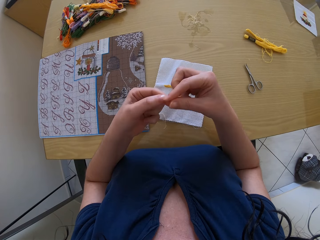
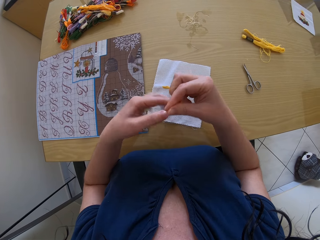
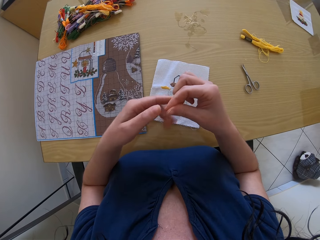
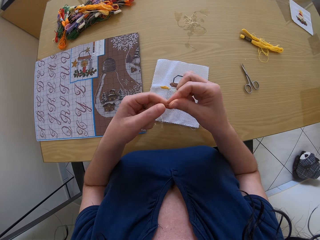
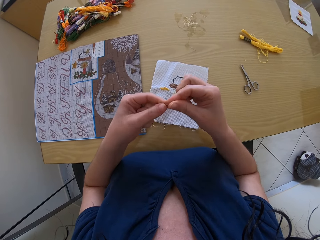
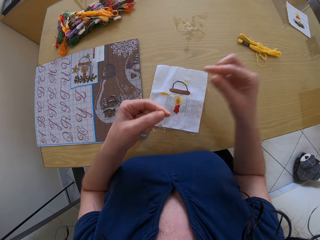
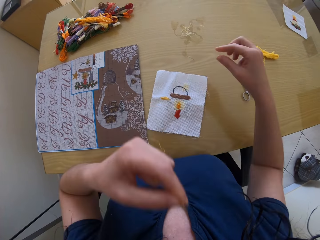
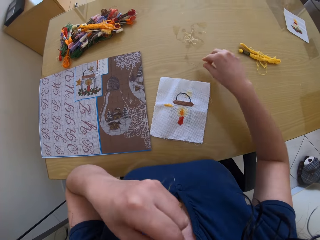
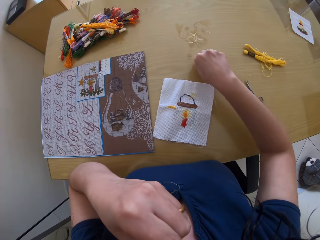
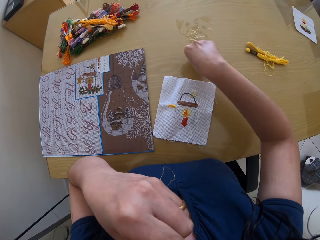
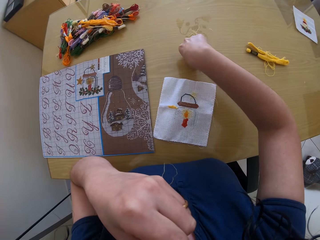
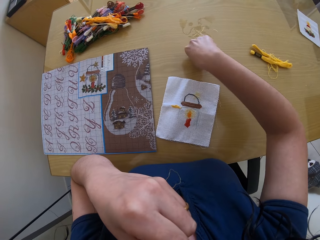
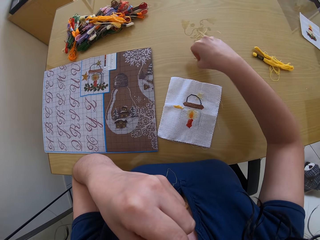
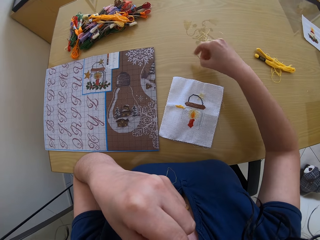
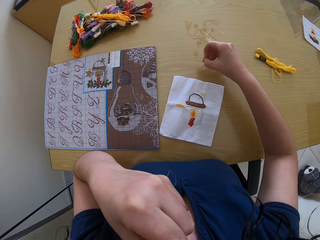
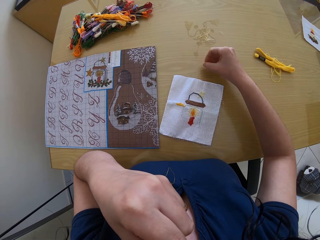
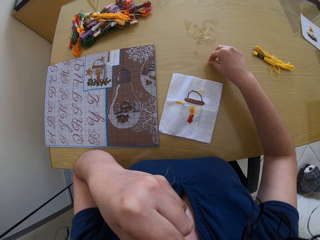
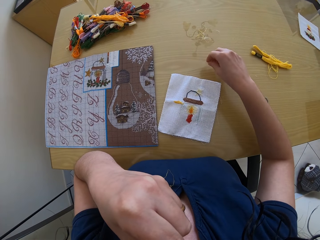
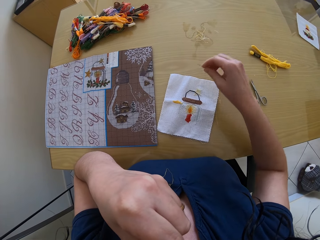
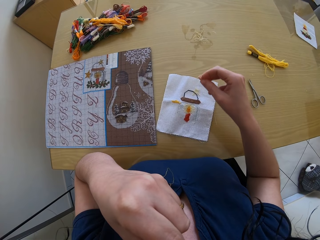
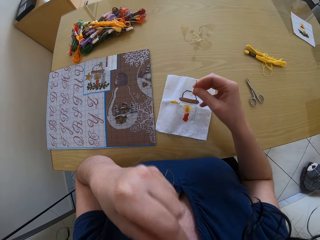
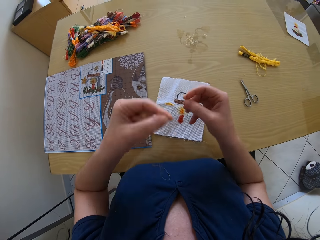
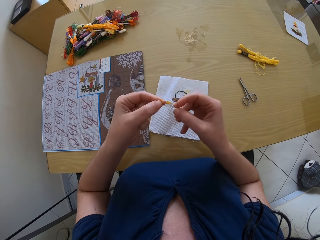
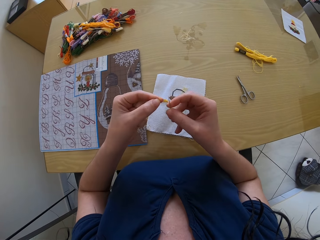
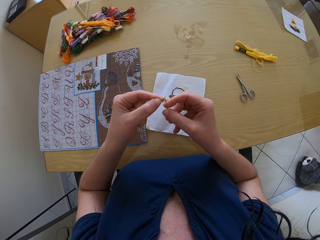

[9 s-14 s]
The camera wearer picks up a needle from a table with her right hand.

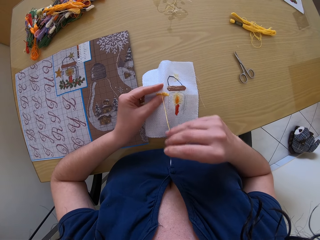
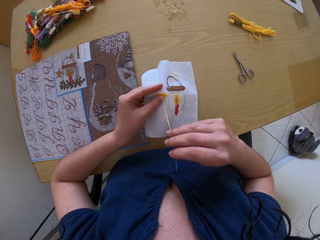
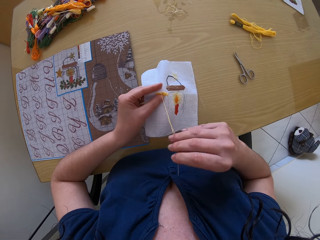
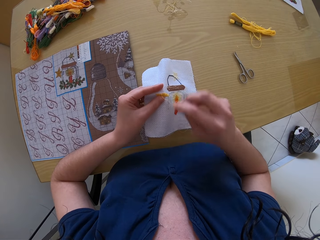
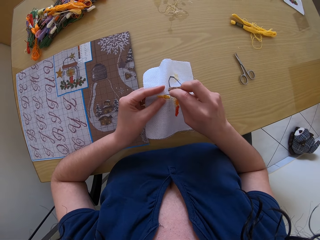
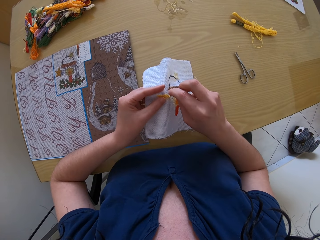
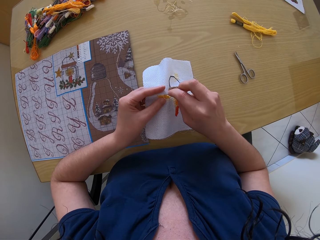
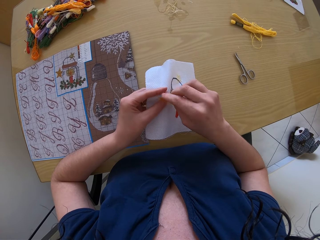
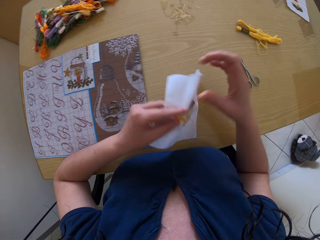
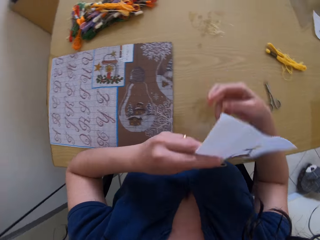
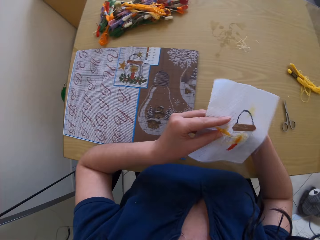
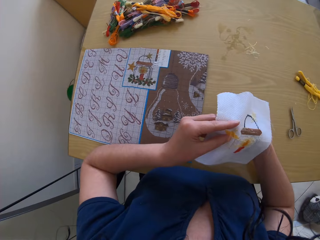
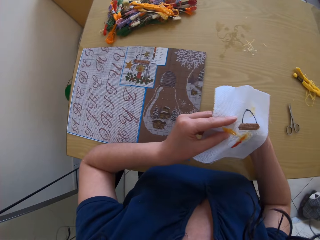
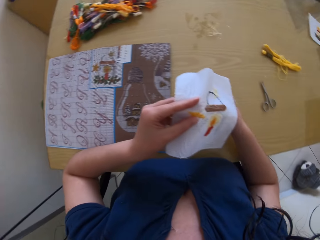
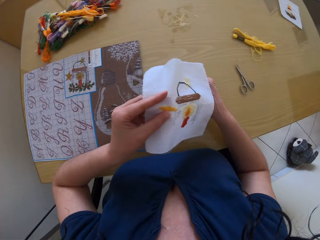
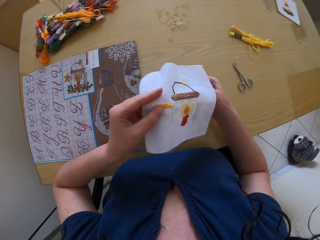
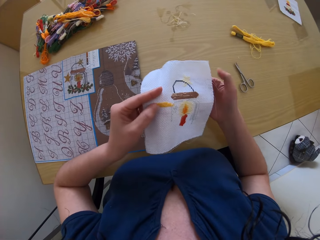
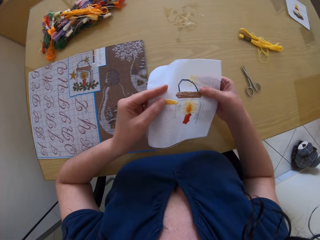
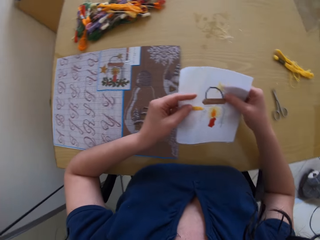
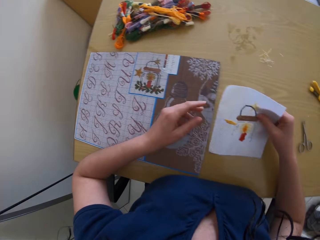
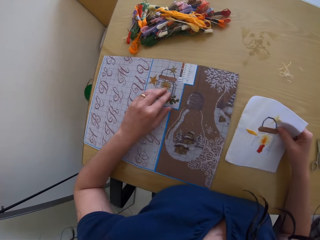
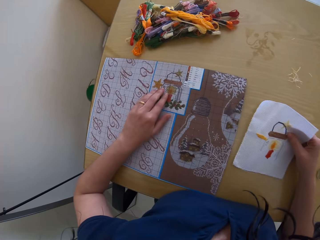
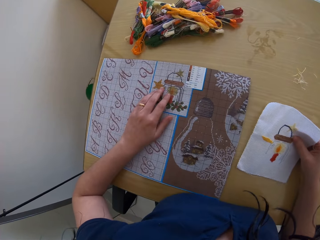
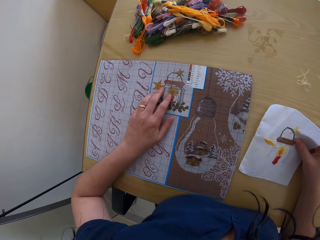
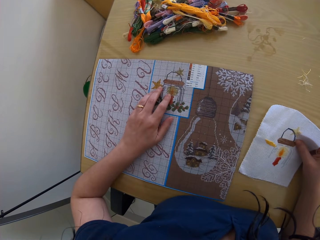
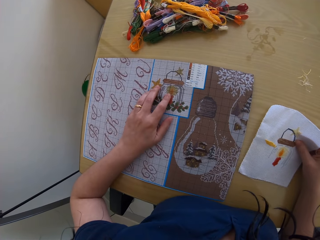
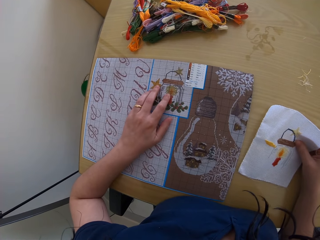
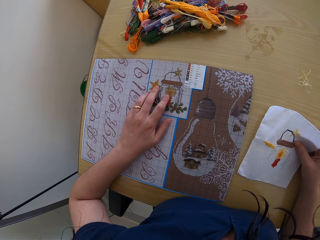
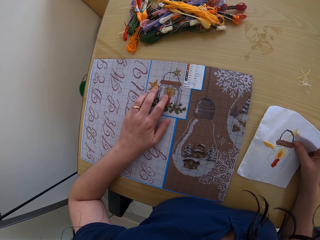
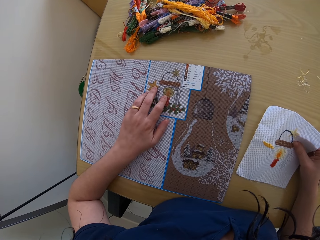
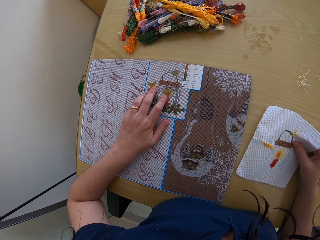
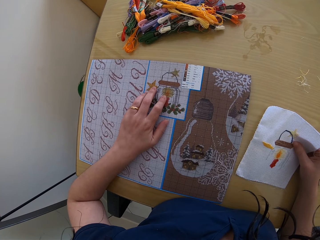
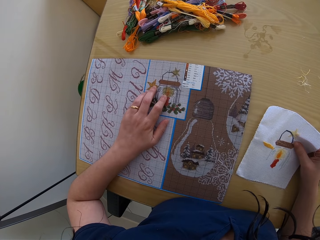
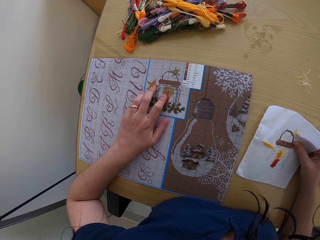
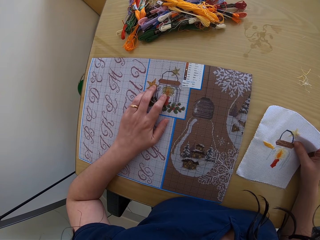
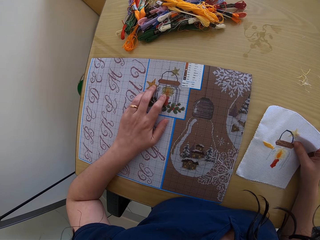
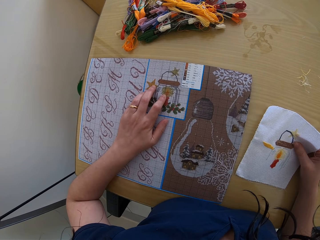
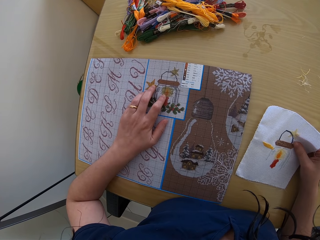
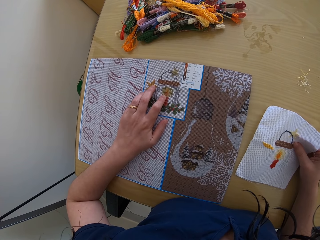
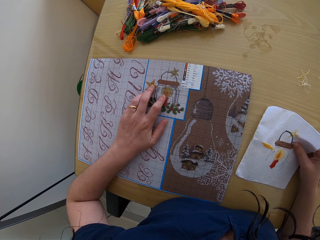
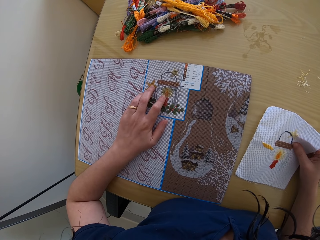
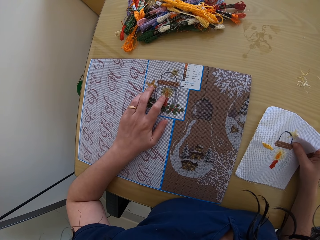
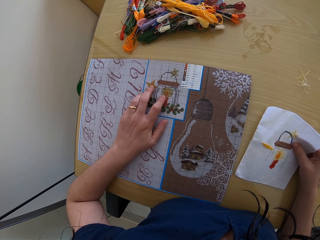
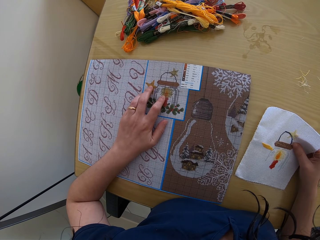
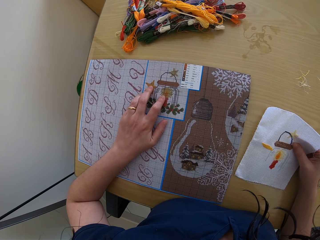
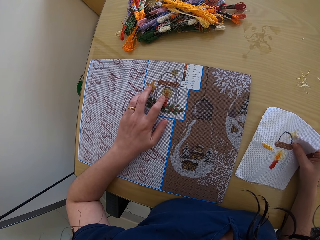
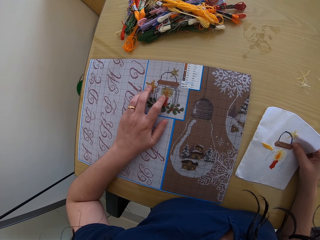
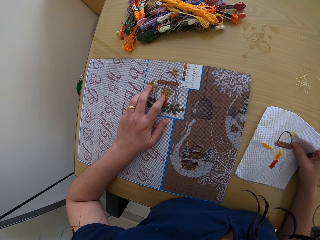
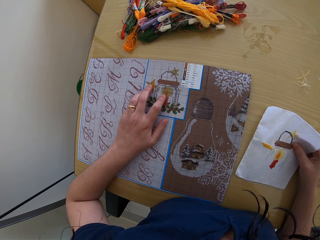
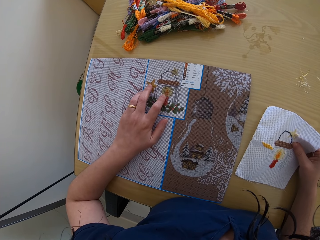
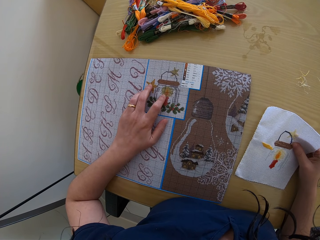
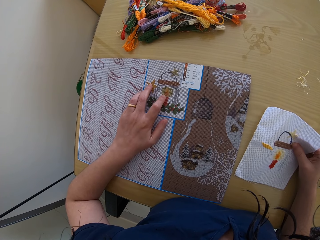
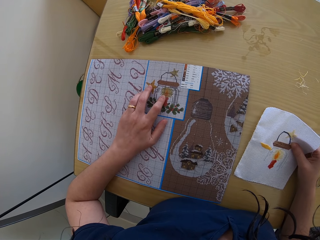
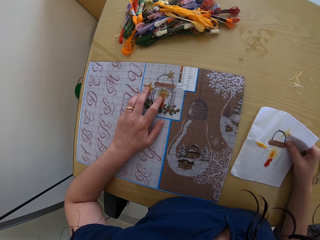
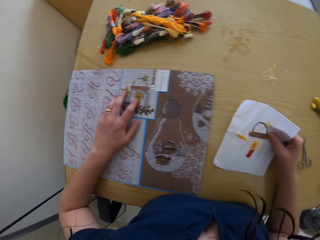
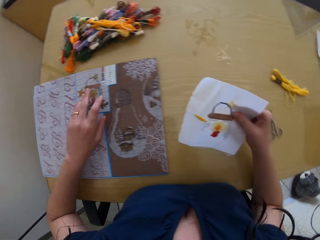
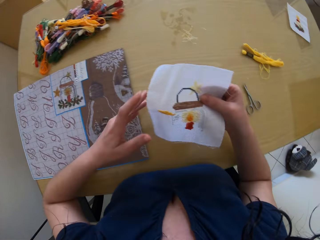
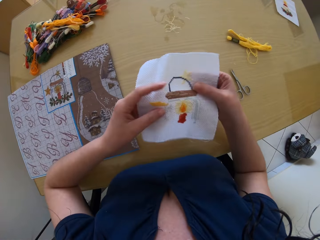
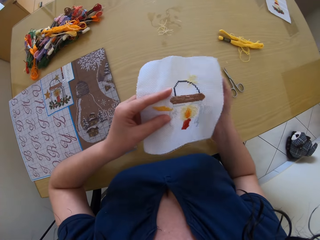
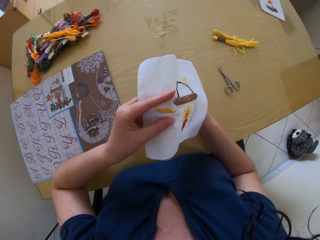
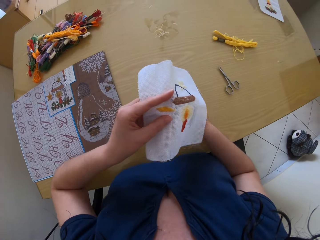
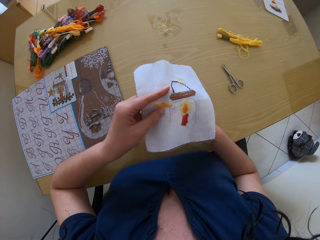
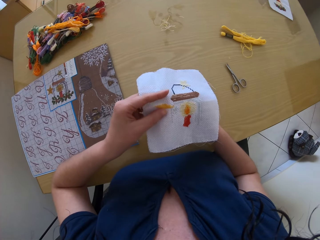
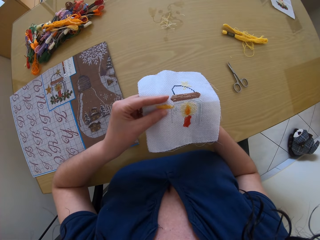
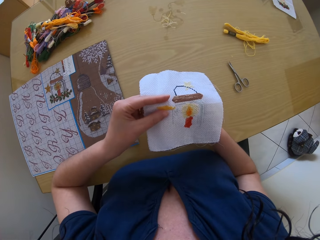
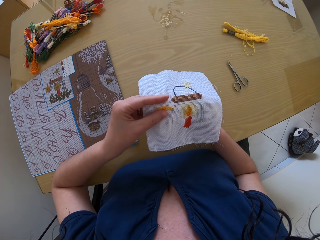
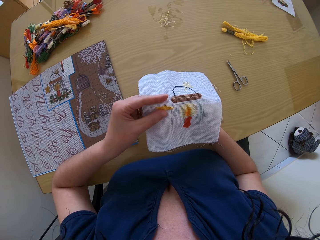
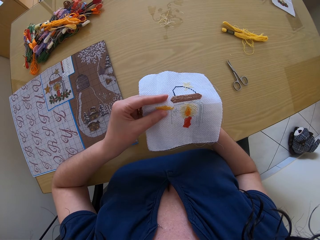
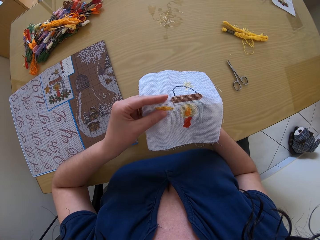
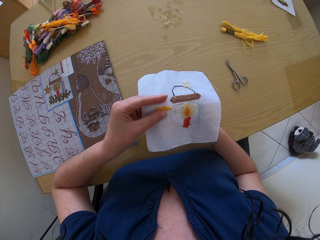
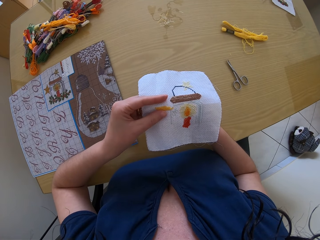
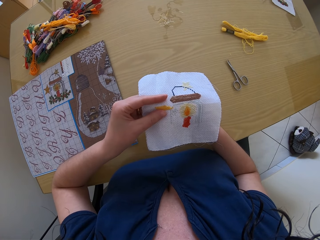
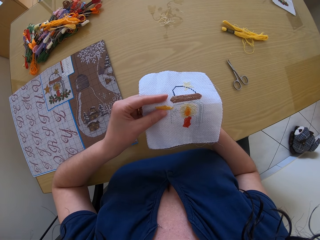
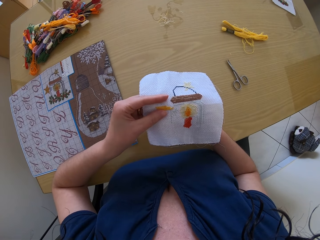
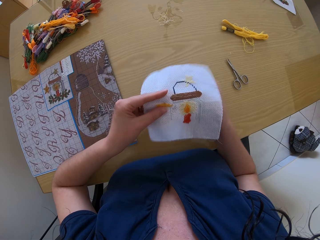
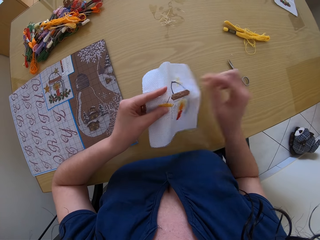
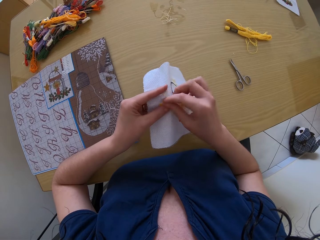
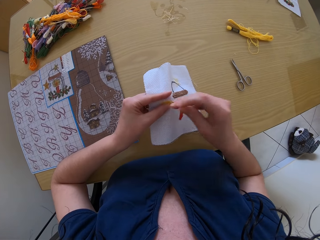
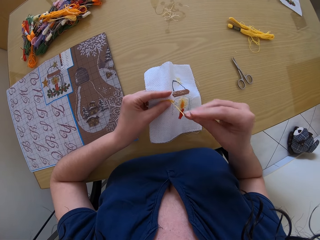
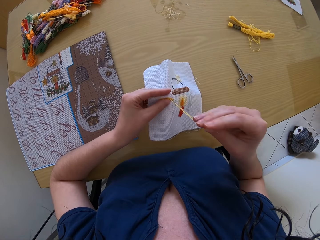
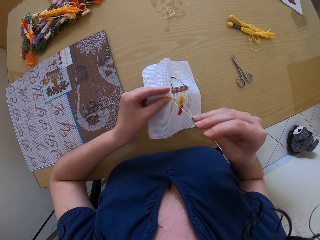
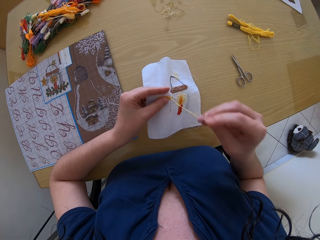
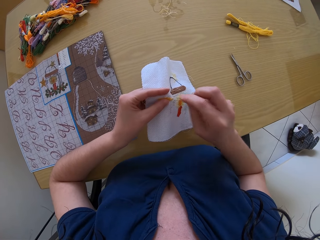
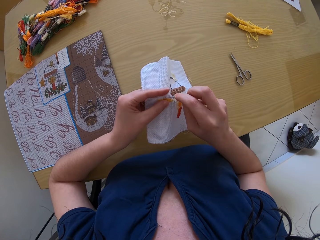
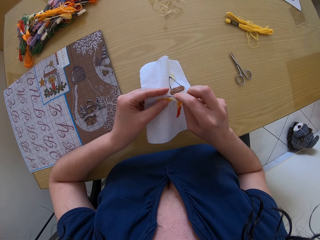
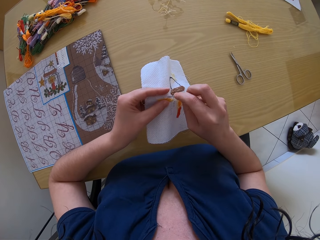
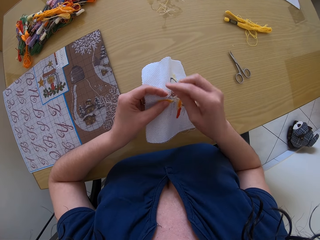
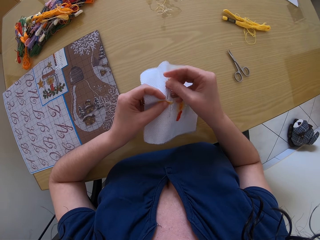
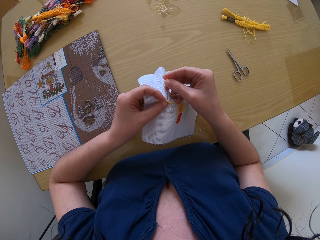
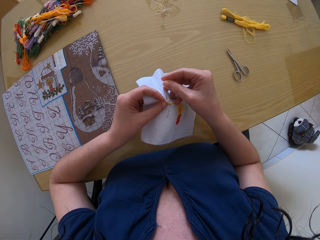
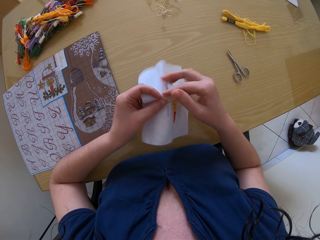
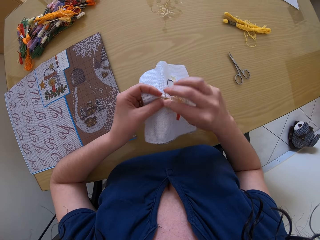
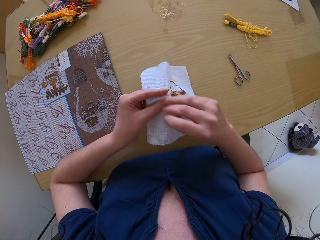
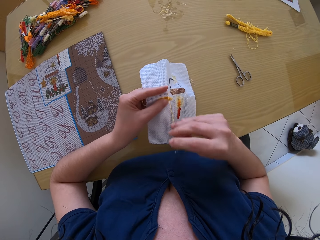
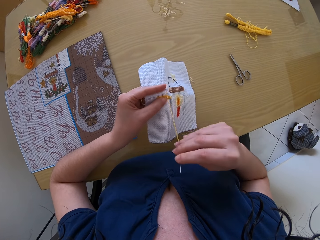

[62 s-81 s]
The camera wearer moves the fabric. She drops the embroidery on the table with her right hand. She touches the flower on an embroidered fabric on the table with her left hand. She lifts the embroidery from the table with her right hand. She holds the embroidery with both hands. She sews the embroidery in her left hand with the needle in her right hand.
